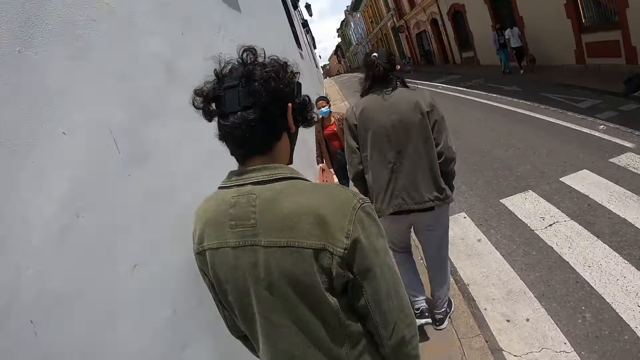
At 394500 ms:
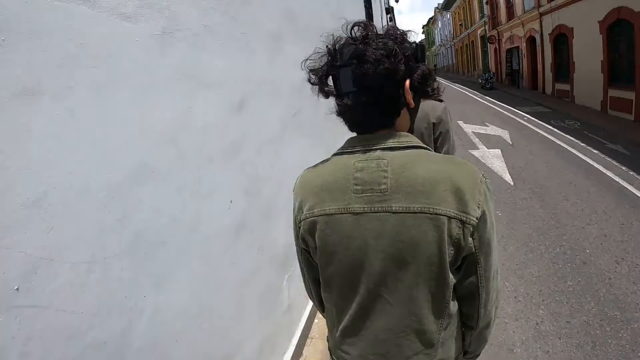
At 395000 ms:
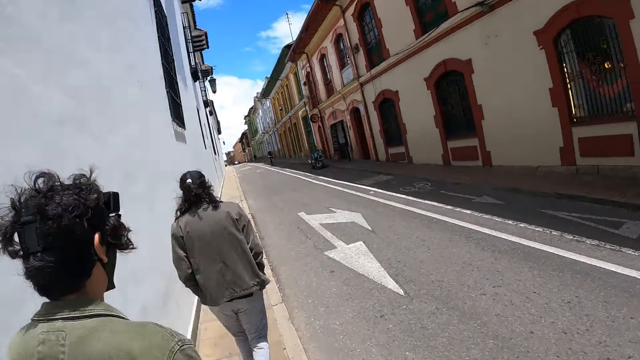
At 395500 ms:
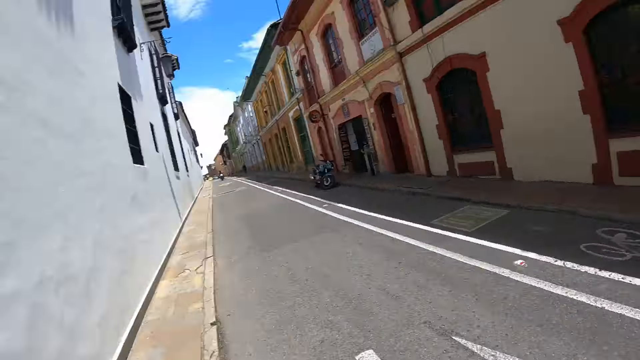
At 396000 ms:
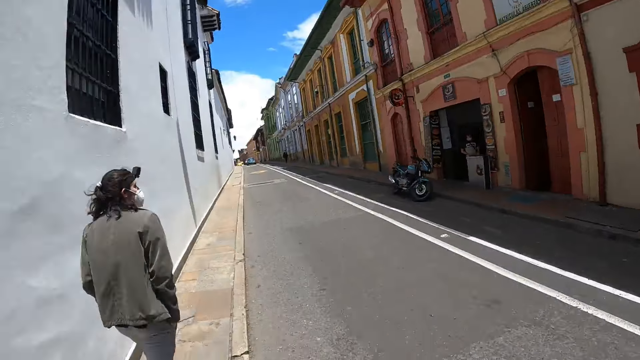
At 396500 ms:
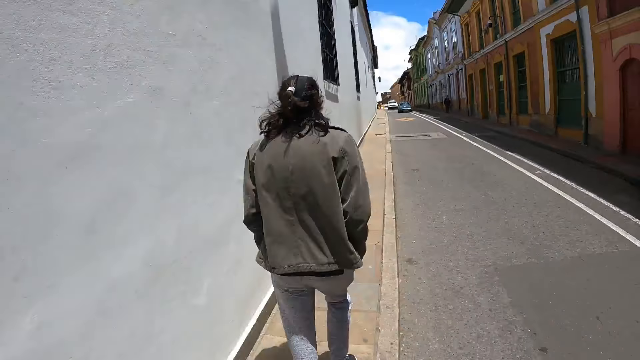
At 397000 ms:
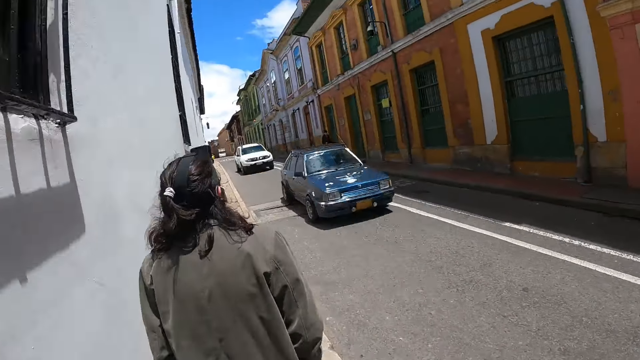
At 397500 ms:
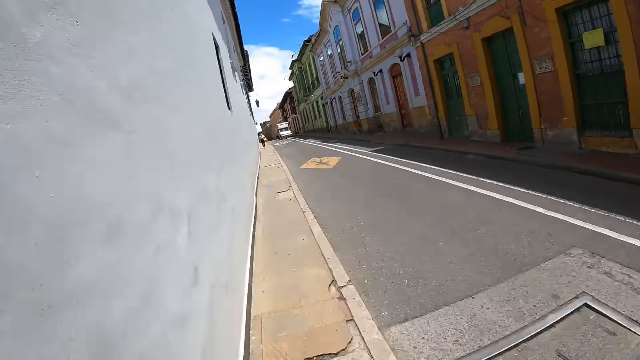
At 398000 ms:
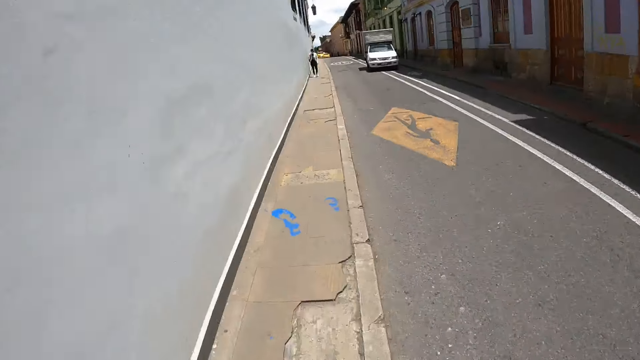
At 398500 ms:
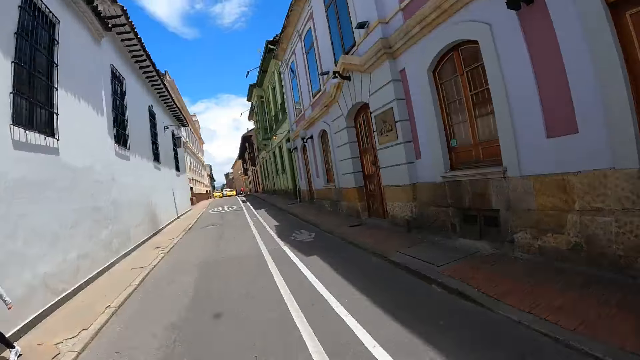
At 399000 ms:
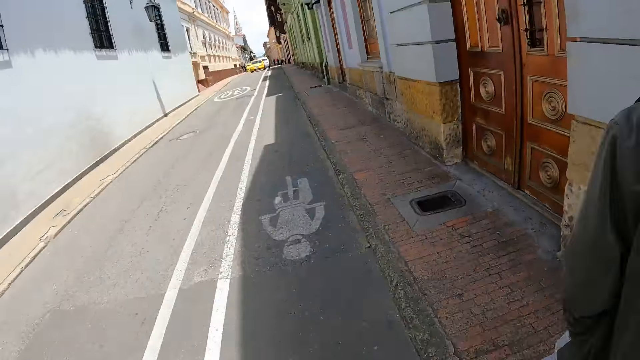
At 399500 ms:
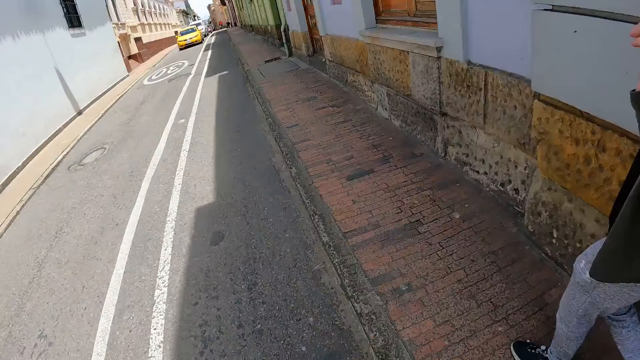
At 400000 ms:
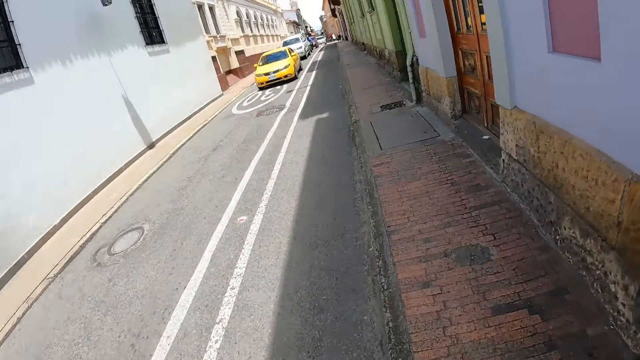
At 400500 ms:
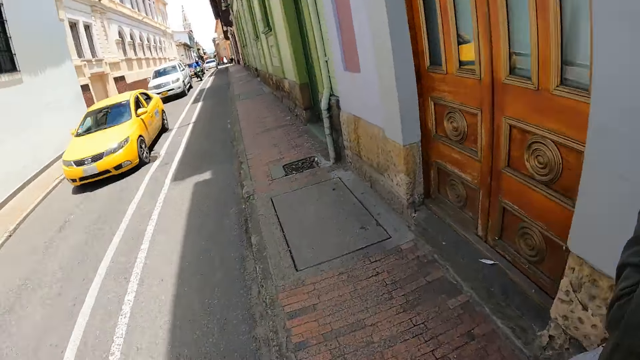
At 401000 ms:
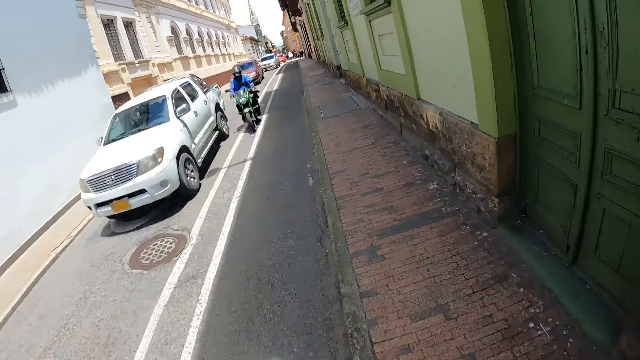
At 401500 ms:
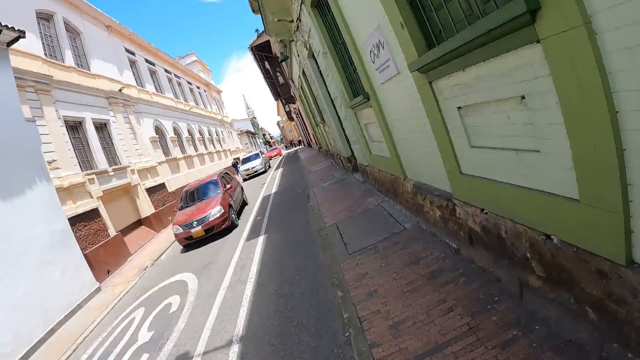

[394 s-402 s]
The camera wearer looks on the road. They walk on the side of the road.

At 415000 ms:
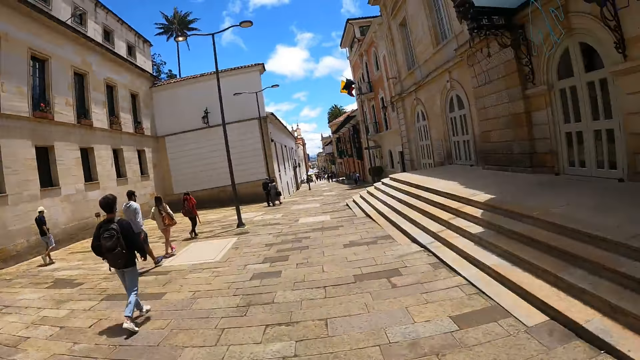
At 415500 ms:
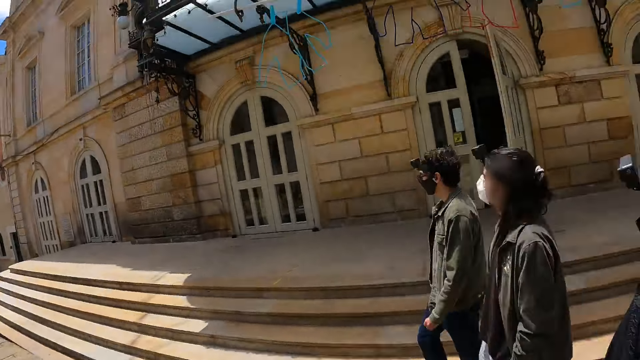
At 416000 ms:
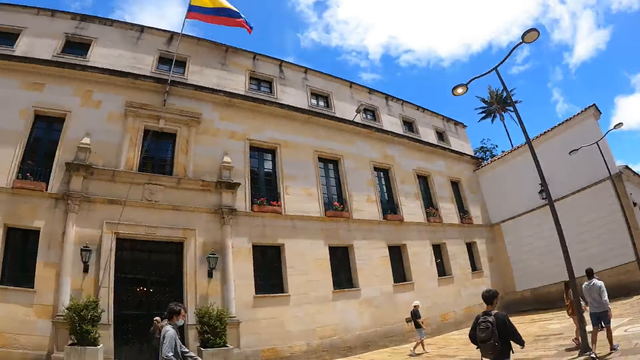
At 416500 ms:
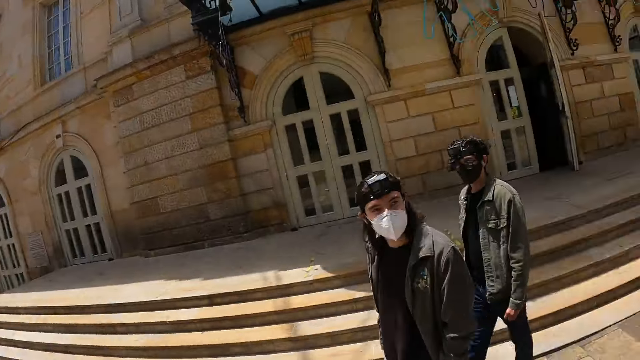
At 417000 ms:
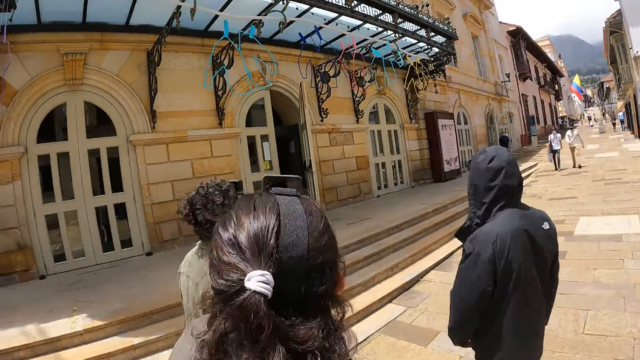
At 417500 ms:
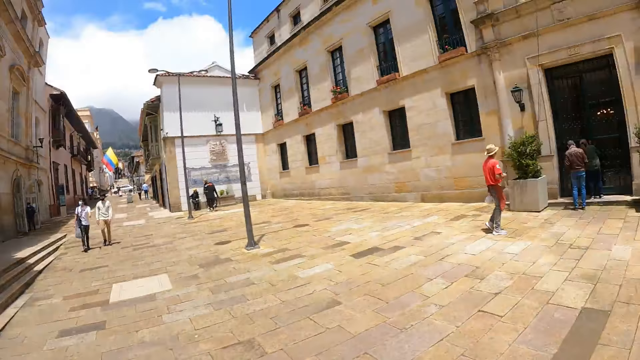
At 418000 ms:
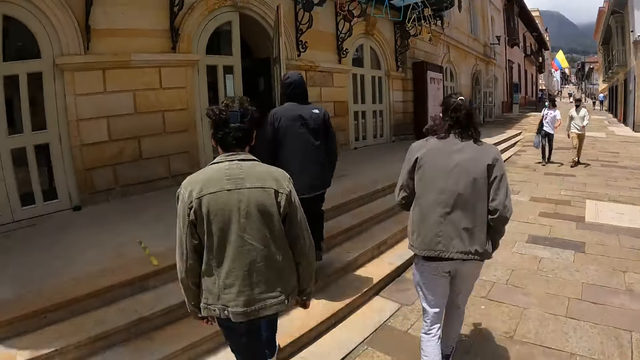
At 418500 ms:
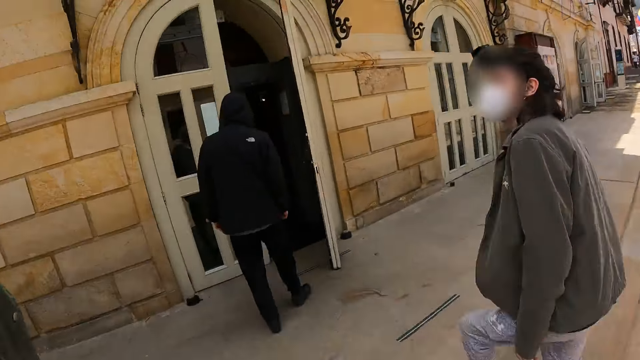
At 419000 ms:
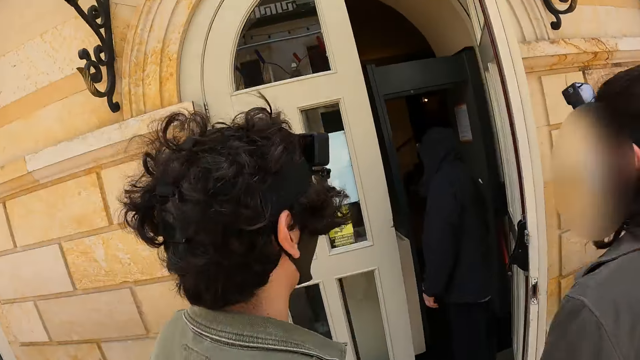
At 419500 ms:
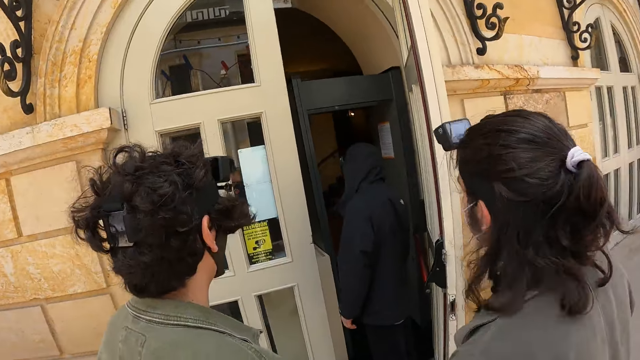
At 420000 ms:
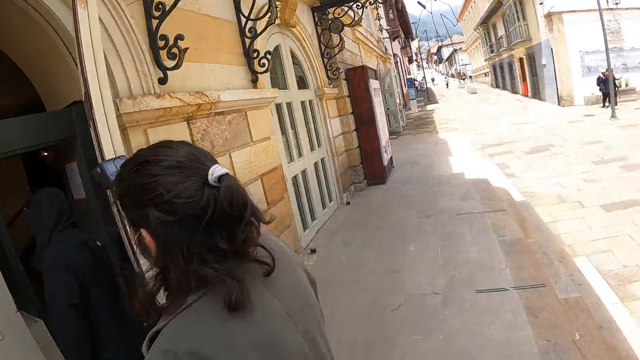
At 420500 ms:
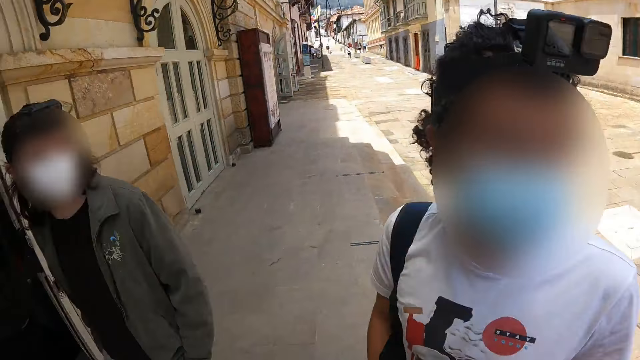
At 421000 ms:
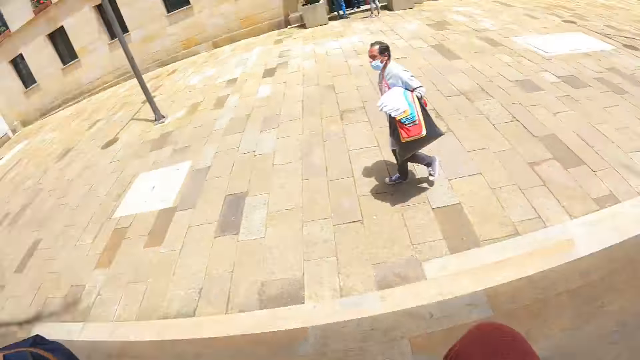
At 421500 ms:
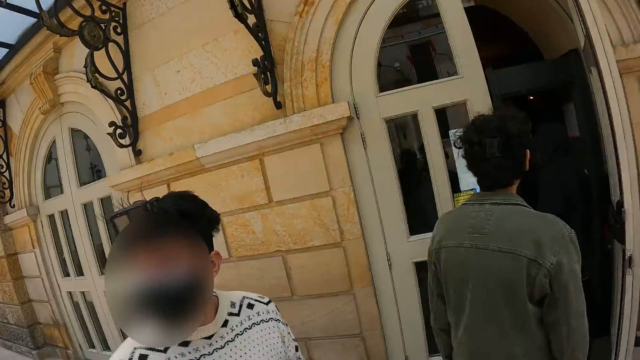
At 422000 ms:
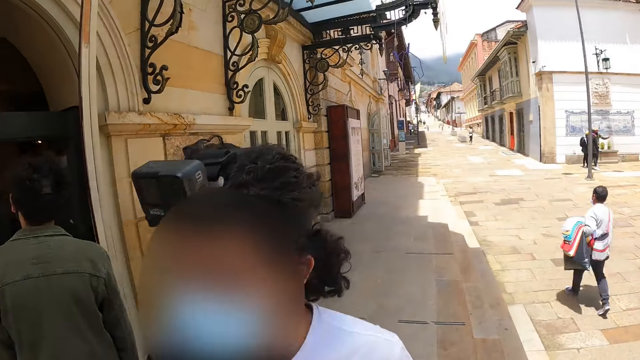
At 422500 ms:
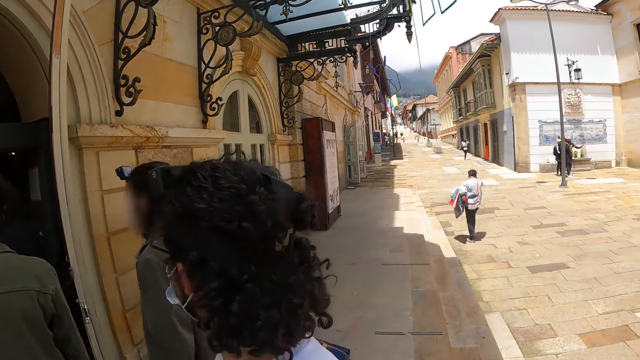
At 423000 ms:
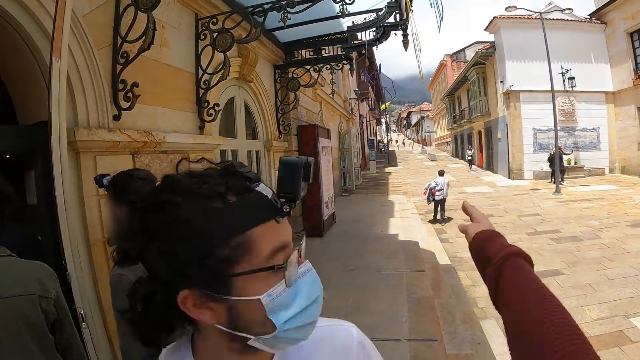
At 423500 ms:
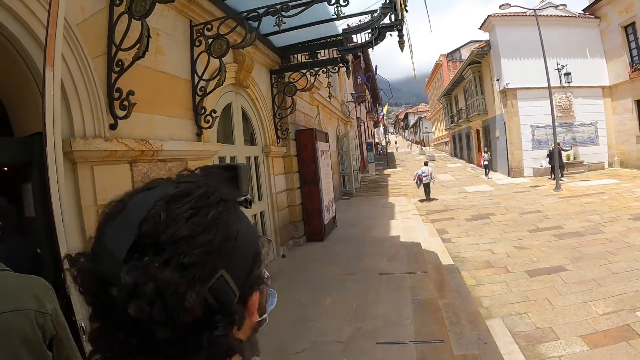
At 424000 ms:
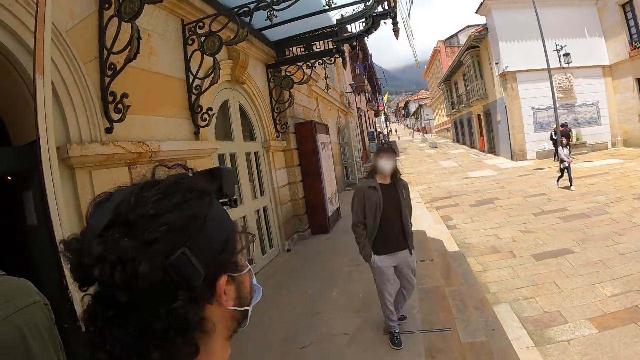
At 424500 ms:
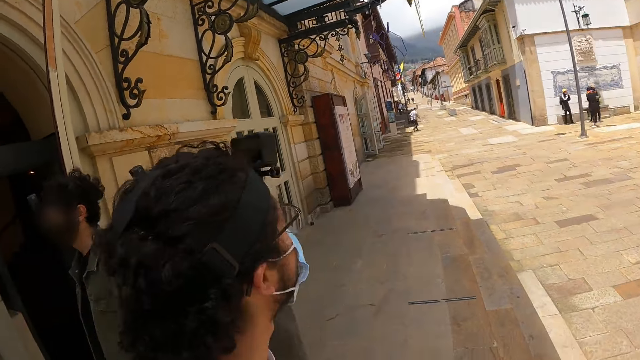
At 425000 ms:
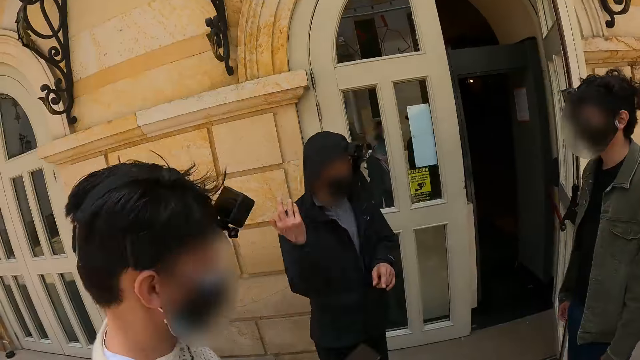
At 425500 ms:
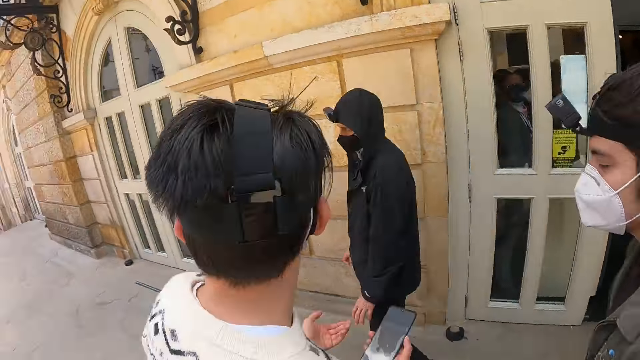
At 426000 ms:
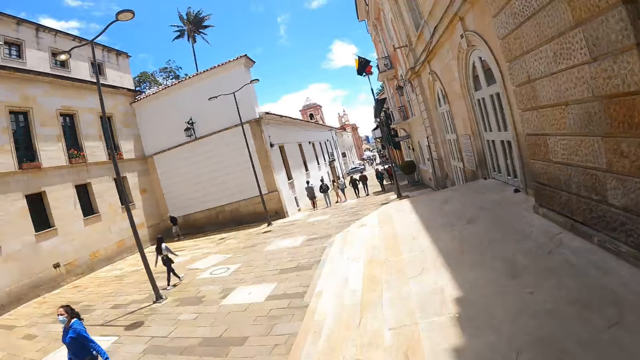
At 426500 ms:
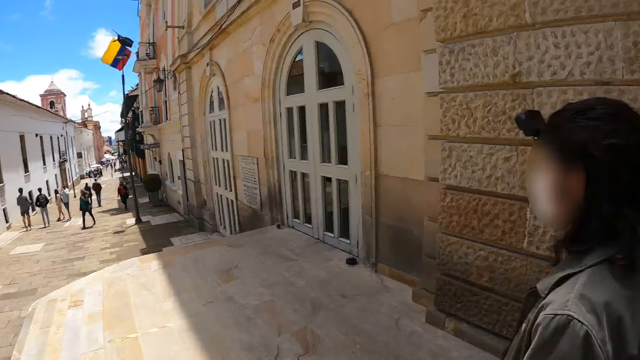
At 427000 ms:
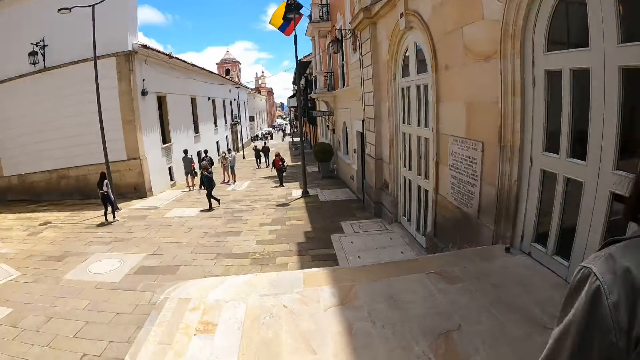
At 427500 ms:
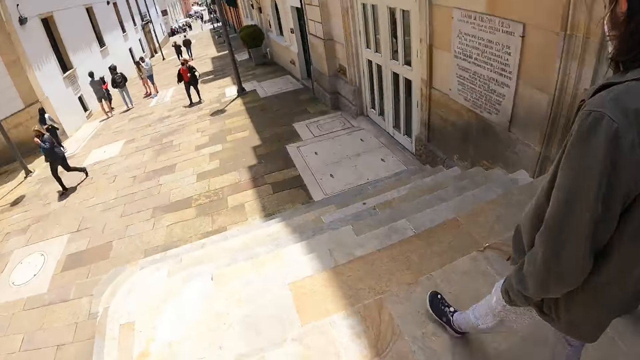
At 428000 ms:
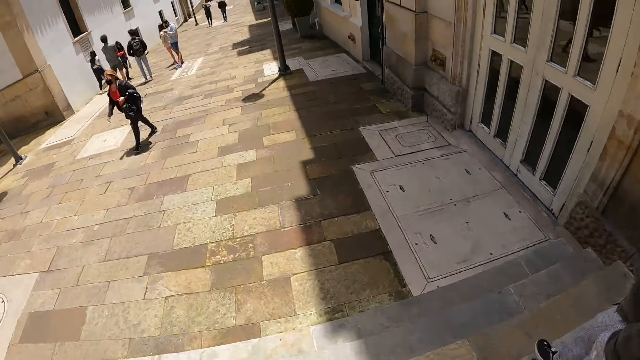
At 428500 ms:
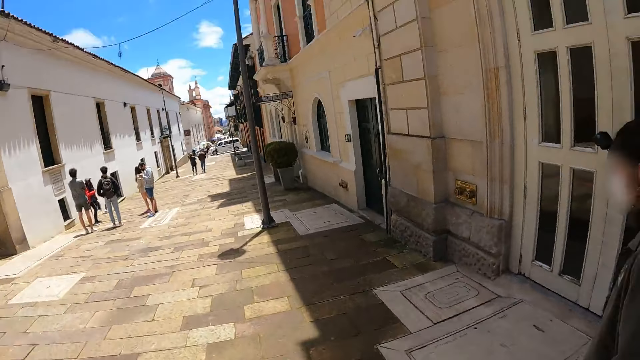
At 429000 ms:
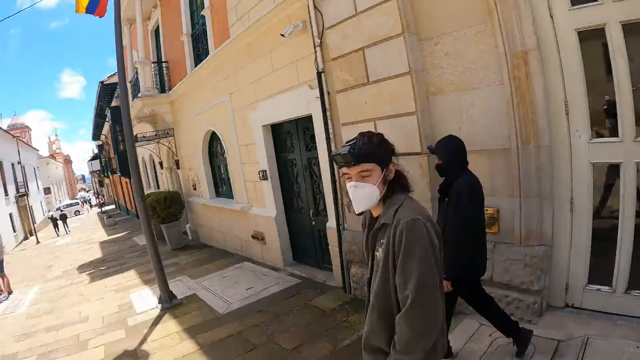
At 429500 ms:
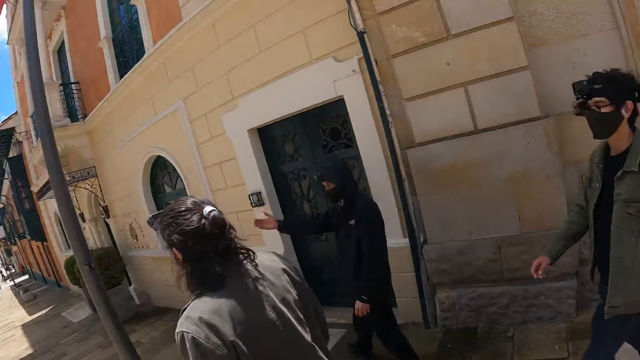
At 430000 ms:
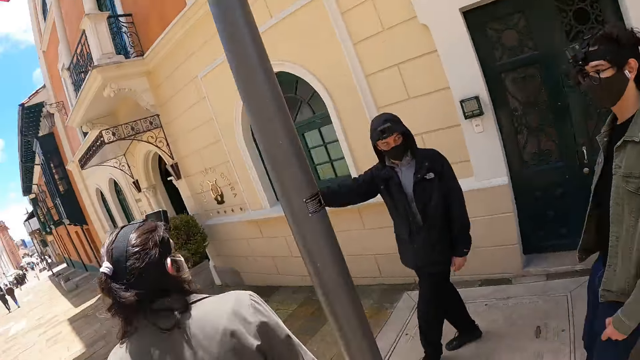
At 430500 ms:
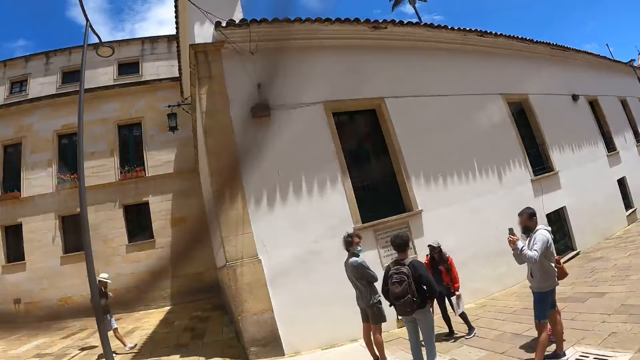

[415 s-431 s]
The camera wearer looks at three people. One person enters the room. Another person looks at the camera wearer. The camera wearer talks to the other person. They walk on the side of the road.
